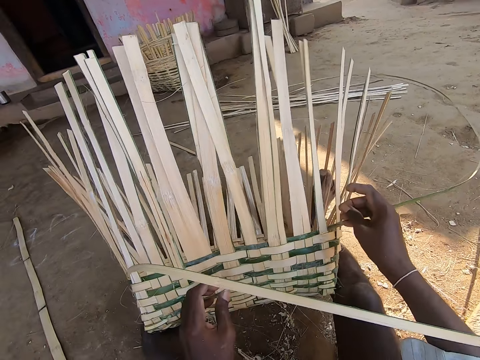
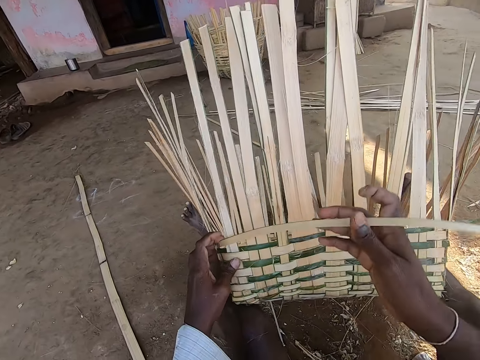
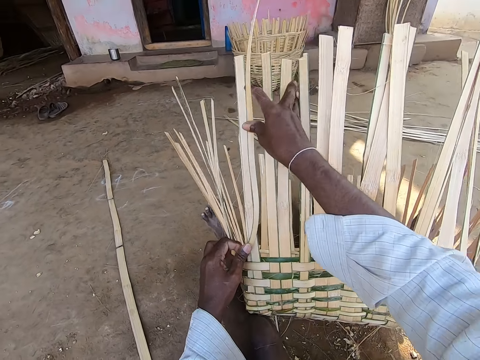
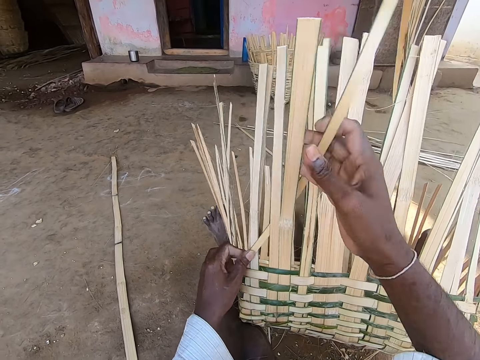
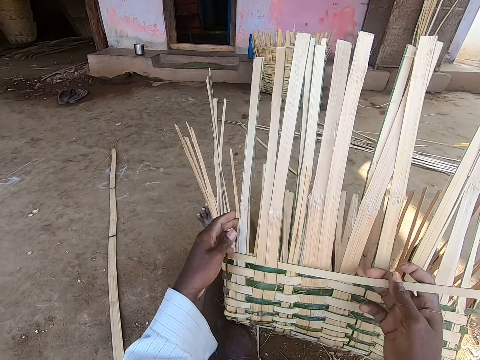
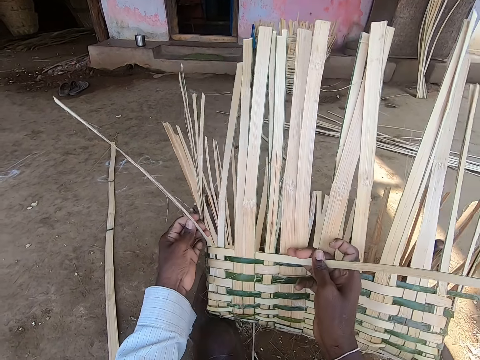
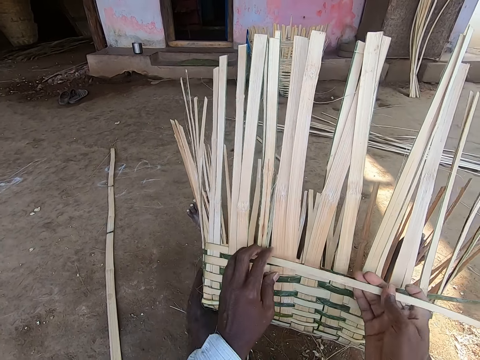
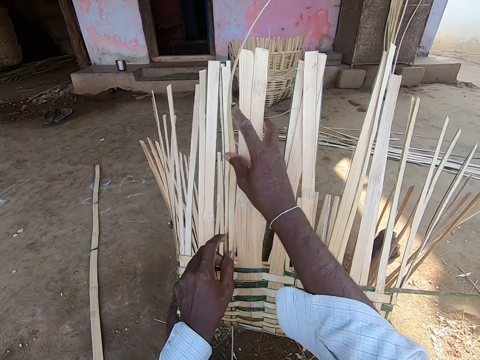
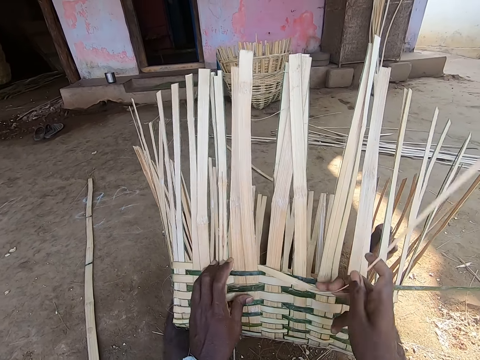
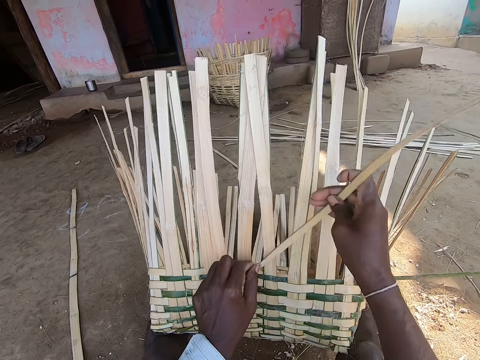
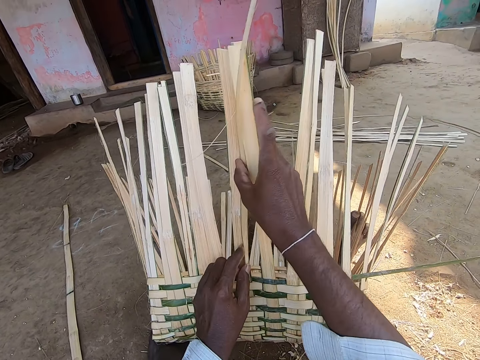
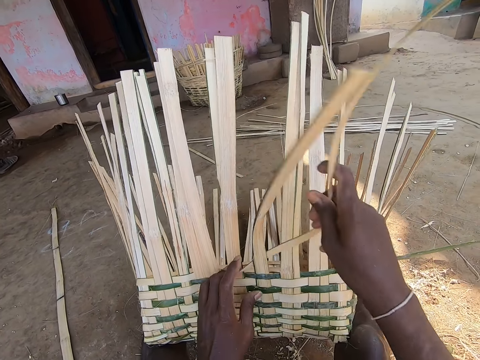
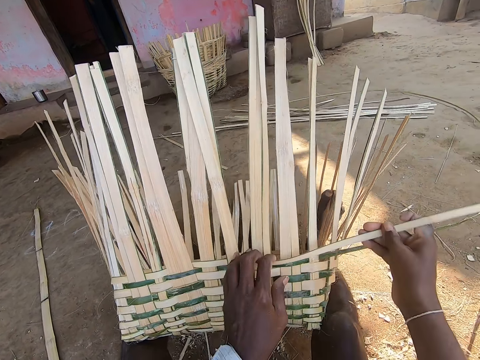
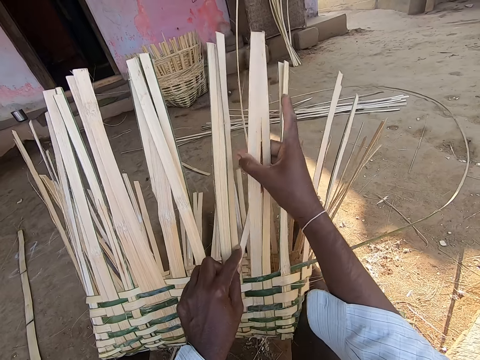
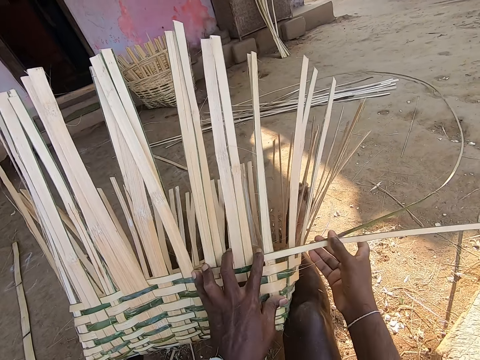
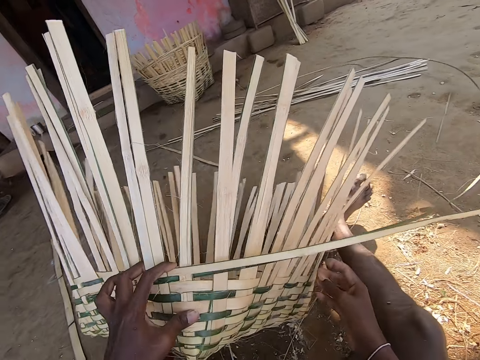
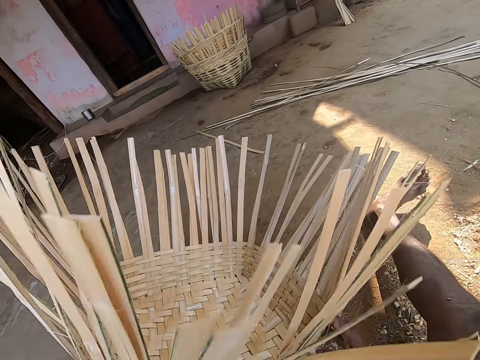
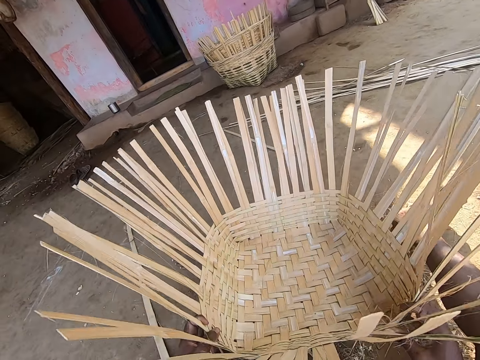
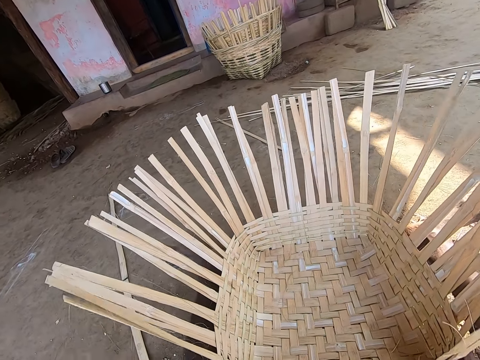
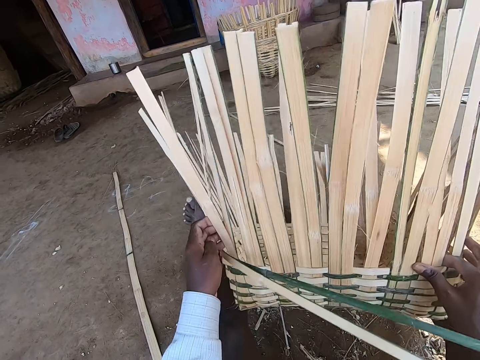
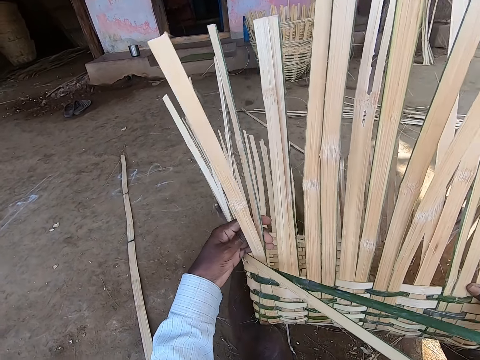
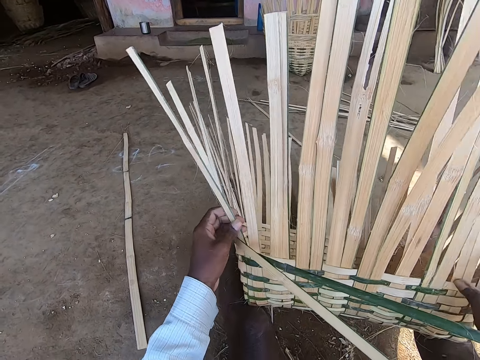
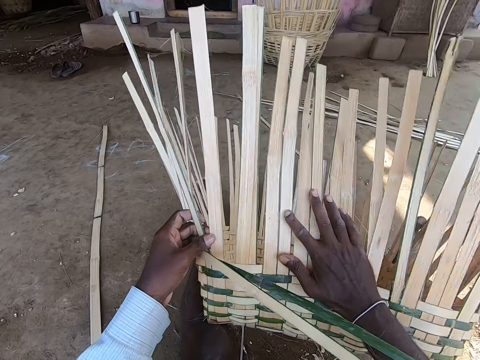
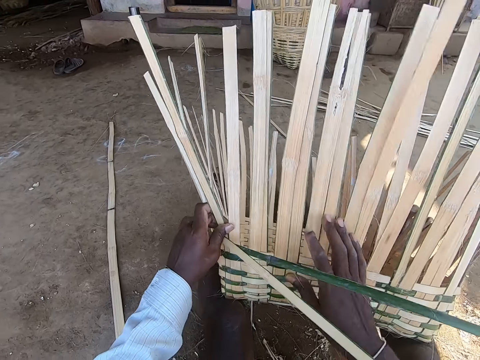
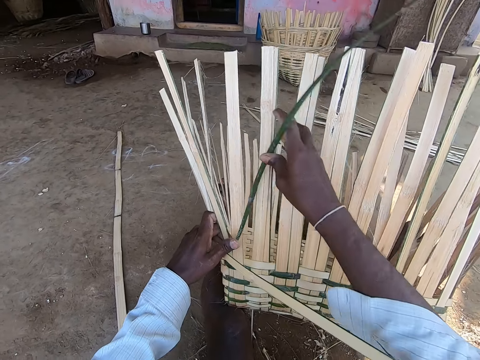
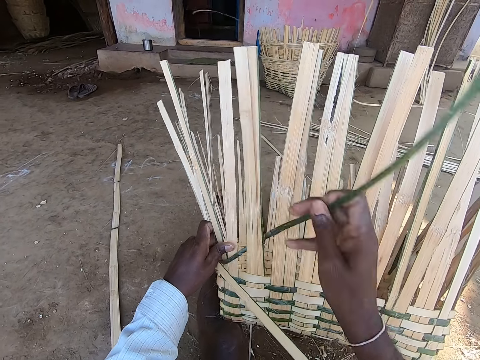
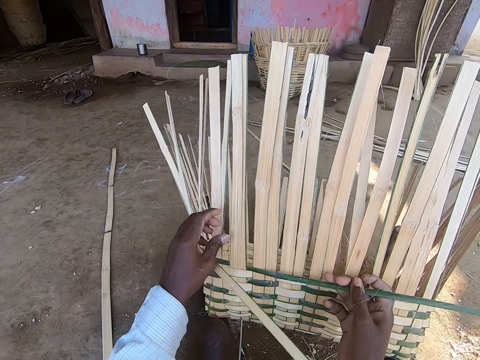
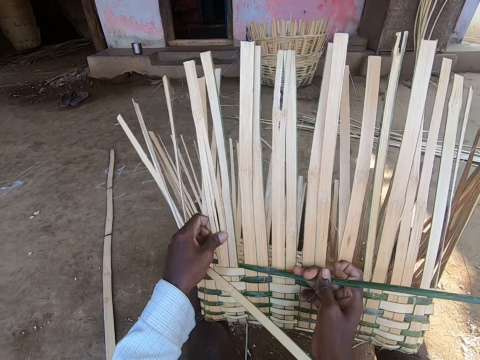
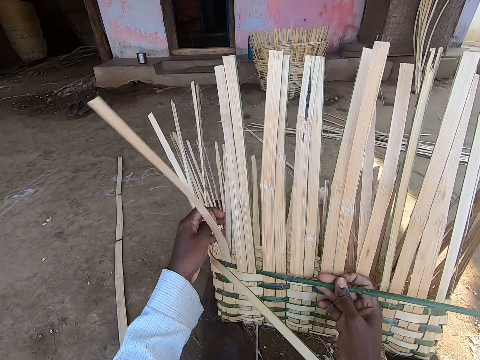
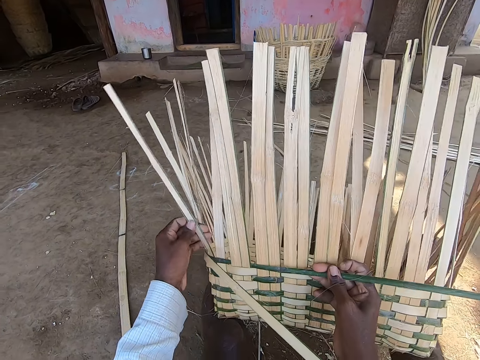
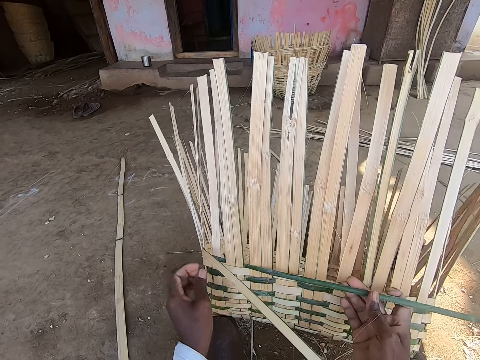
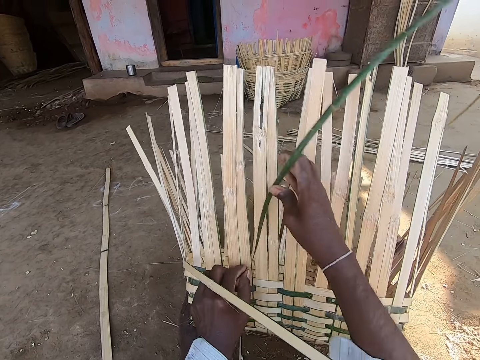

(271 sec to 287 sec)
The camera wearer holds the bamboo strip with his right hand. He weaves the basket in his left hand with the bamboo strip in his right hand. He turns the basket on the ground with his left hand. He holds the basket with his hands. He picks the basket from the ground with his hands. He drops the basket in his hands on the ground. He lifts the basket from the ground with his hands. He adjusts the basket strip with his left hand. He bends the basket strip with his right hand. He picks the bamboo strip with his right hand. He weaves the basket in his left hand with the bamboo strip in his right hand.

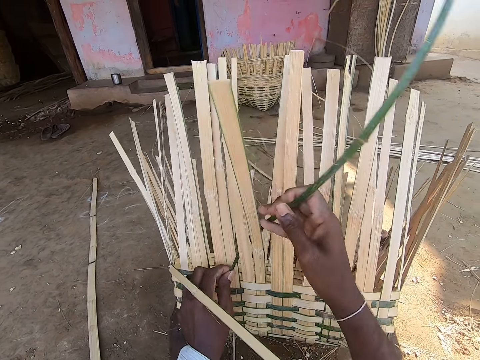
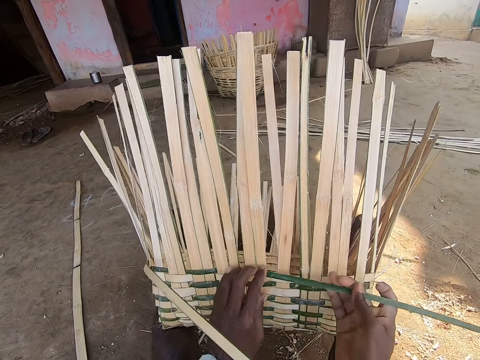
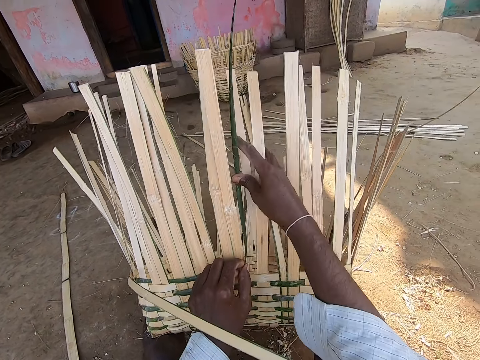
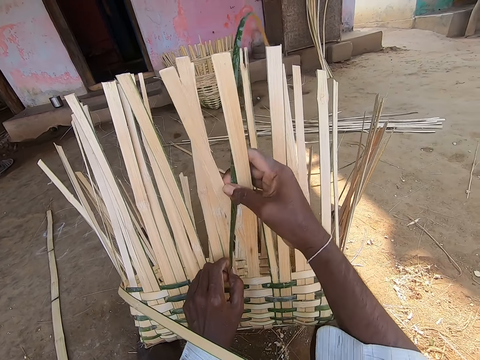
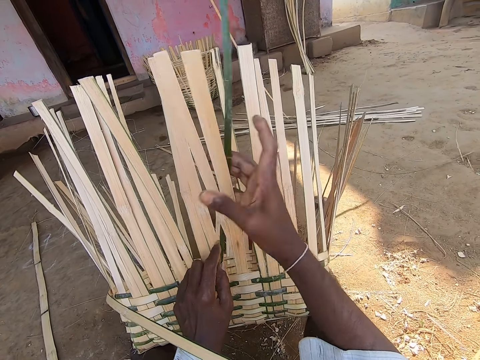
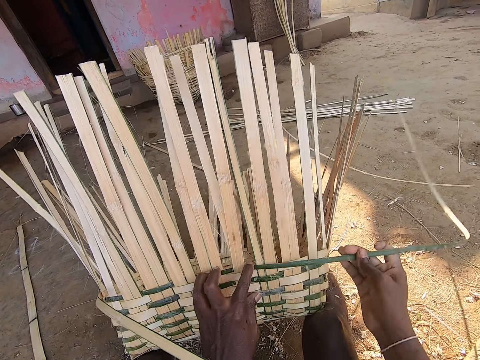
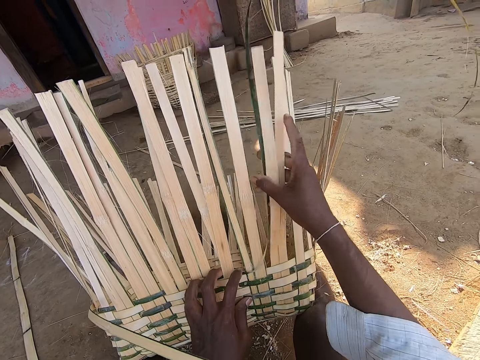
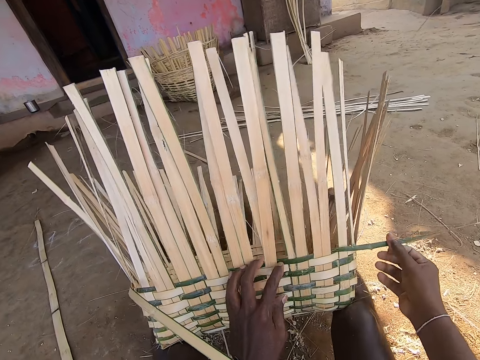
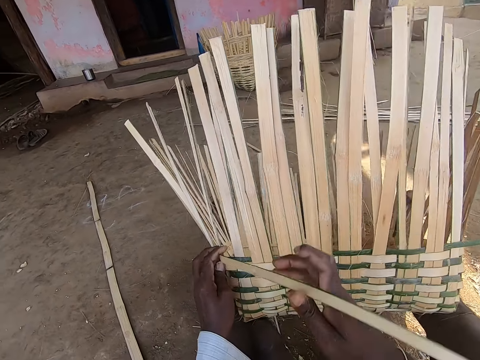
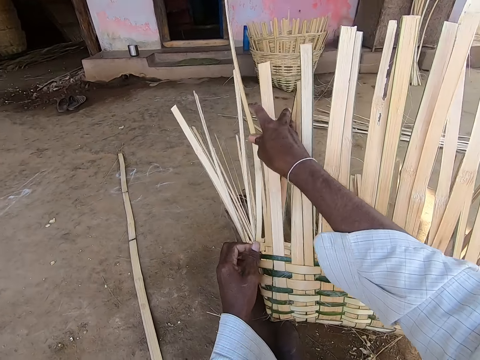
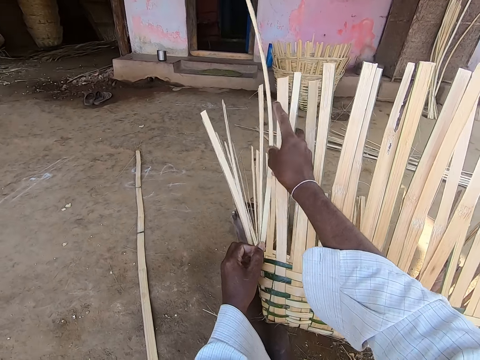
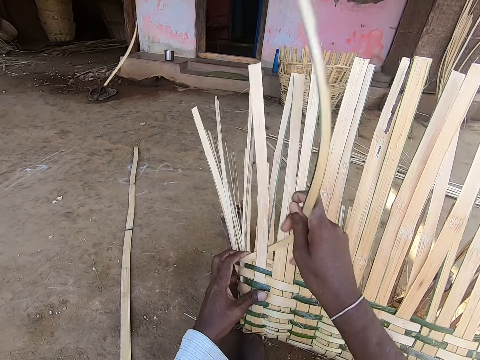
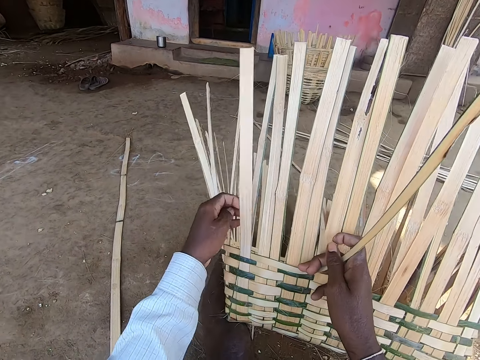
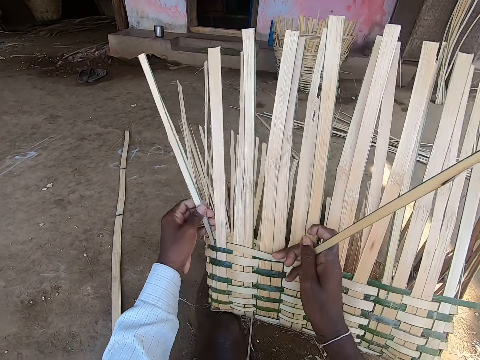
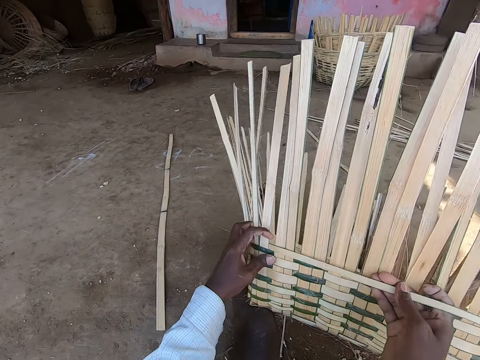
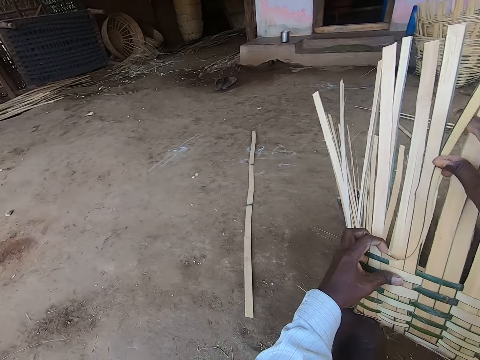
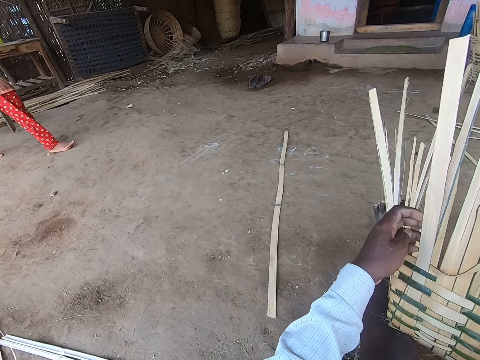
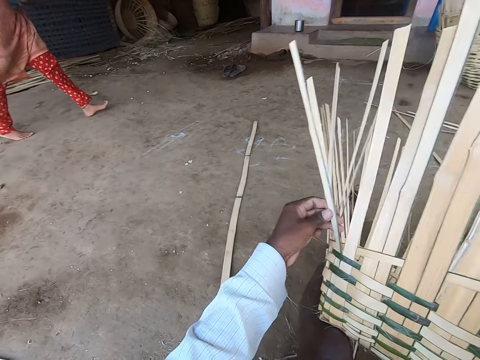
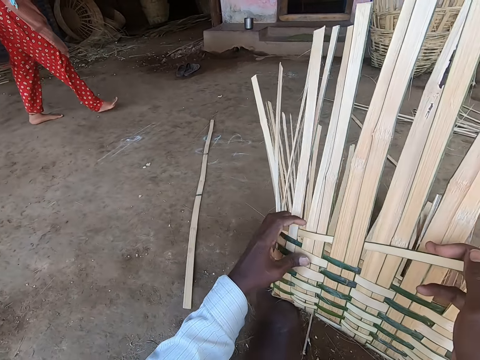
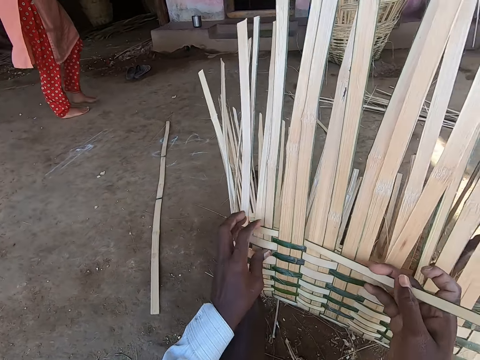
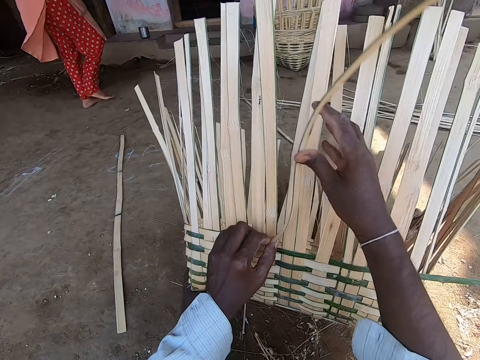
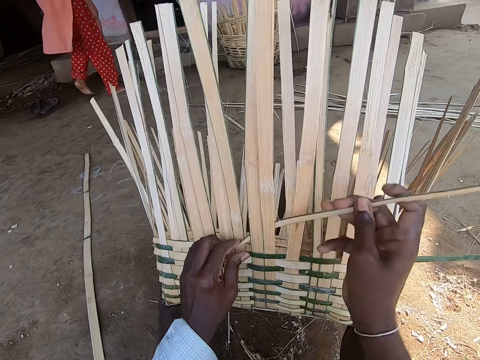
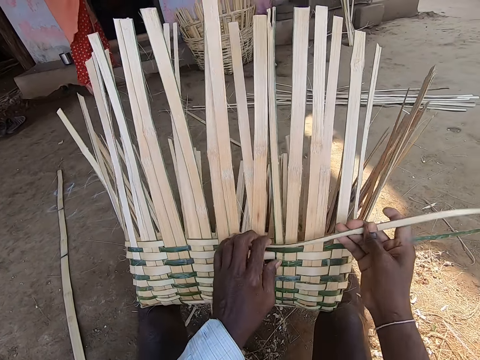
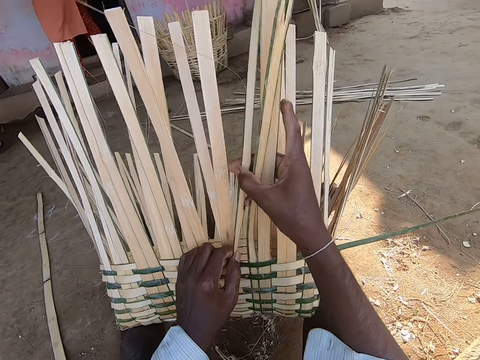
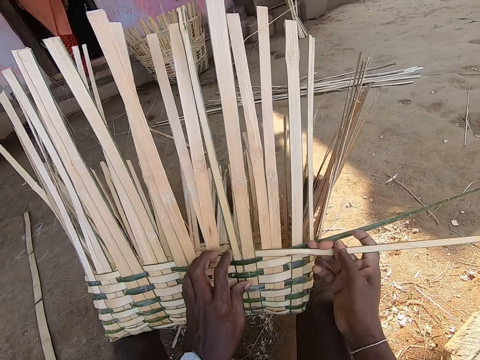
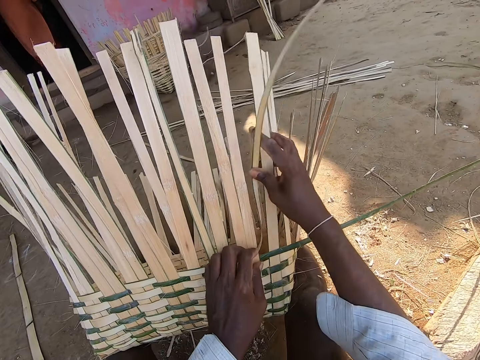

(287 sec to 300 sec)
The camera wearer weaves the basket. A woman walks past the camera wearer.
